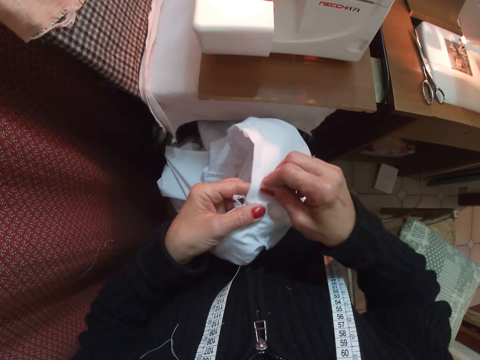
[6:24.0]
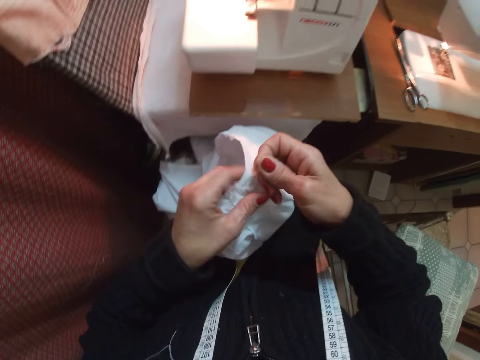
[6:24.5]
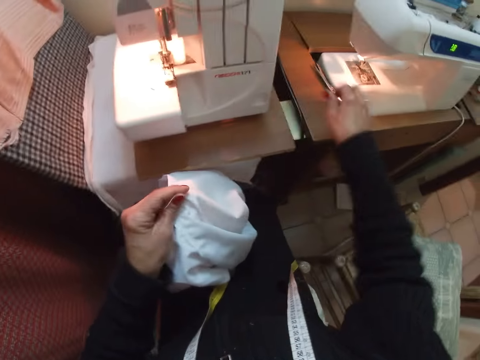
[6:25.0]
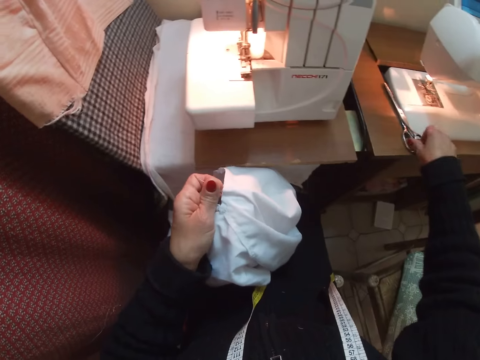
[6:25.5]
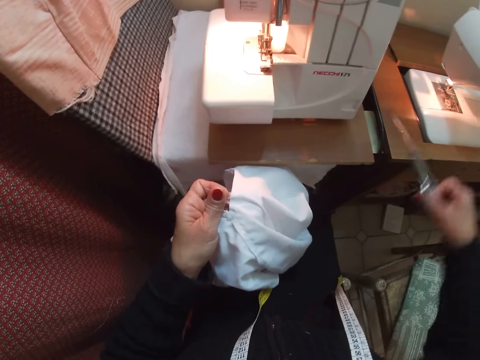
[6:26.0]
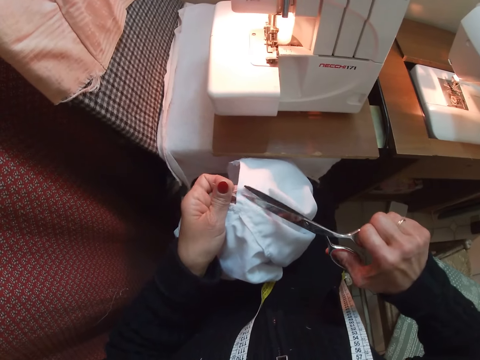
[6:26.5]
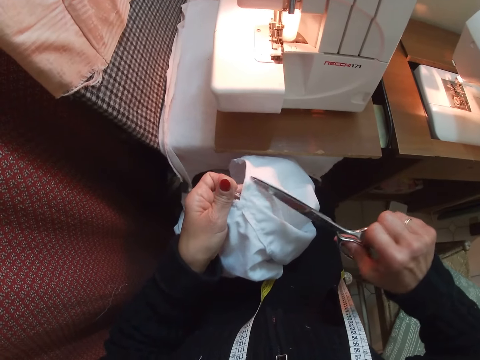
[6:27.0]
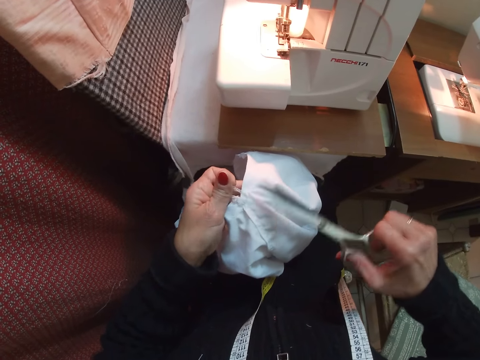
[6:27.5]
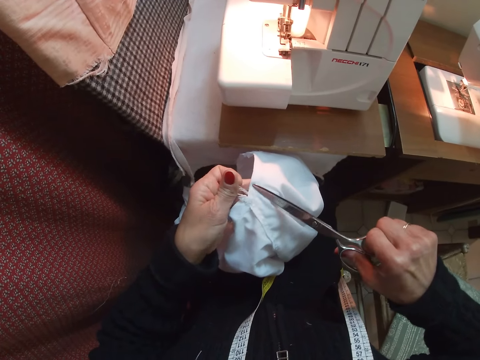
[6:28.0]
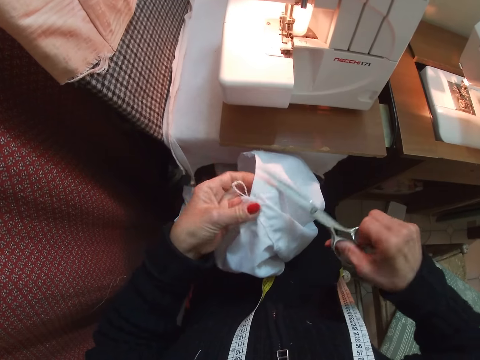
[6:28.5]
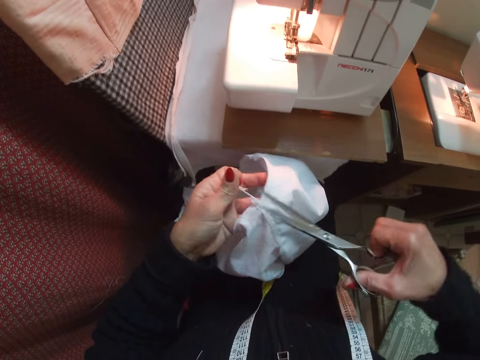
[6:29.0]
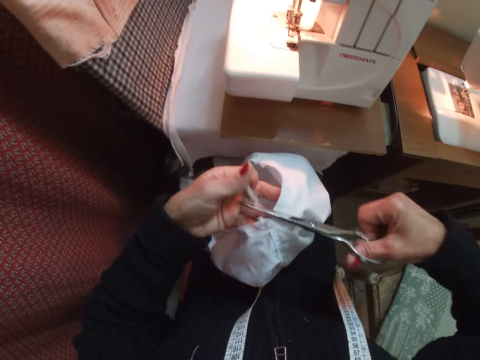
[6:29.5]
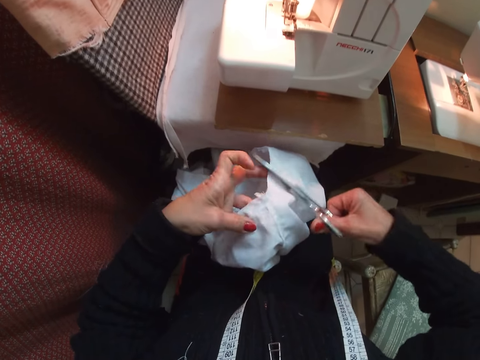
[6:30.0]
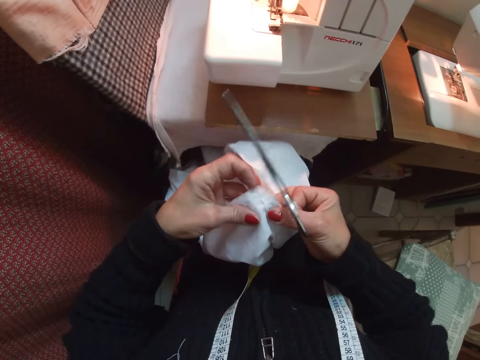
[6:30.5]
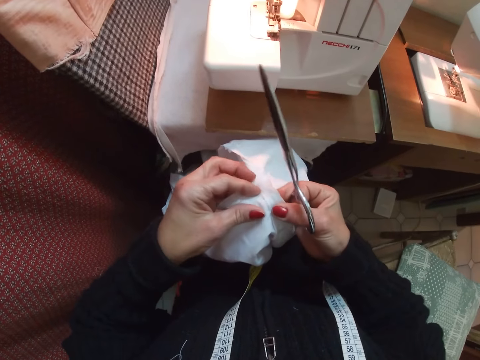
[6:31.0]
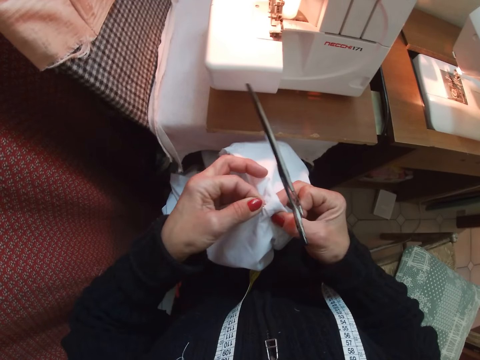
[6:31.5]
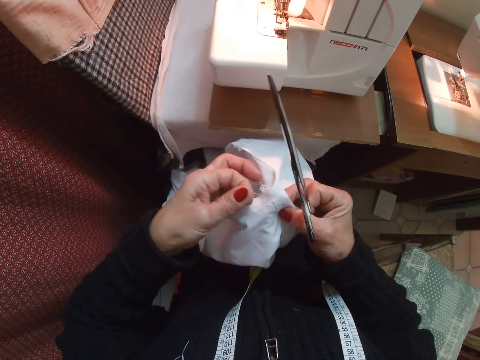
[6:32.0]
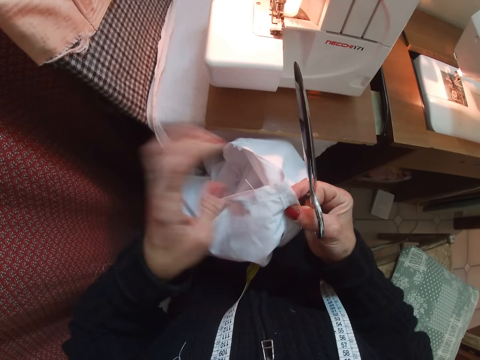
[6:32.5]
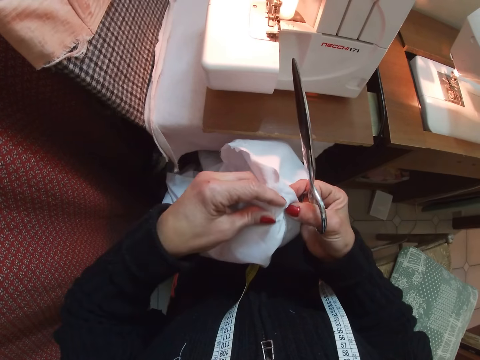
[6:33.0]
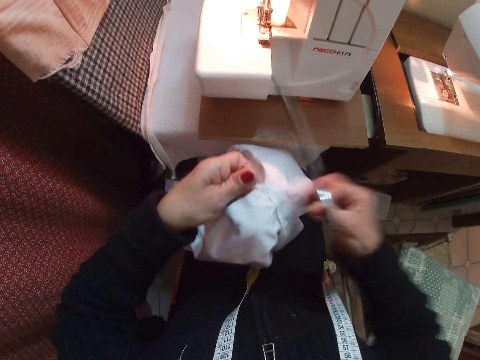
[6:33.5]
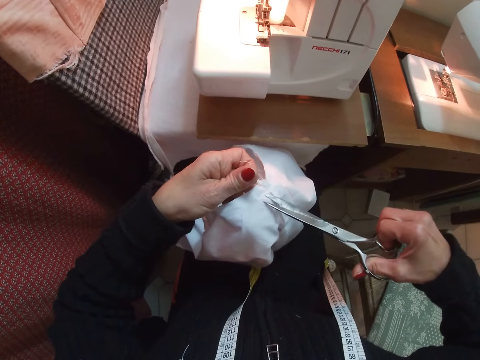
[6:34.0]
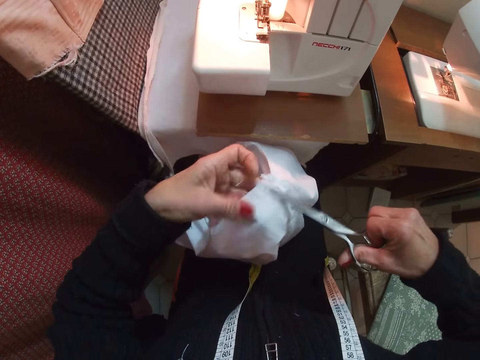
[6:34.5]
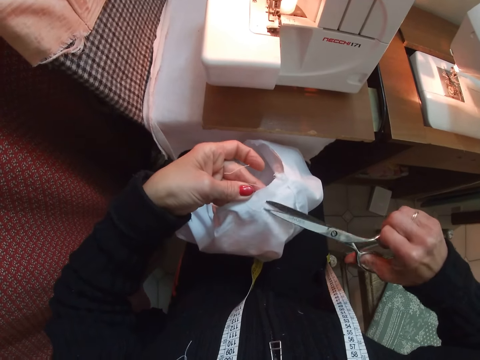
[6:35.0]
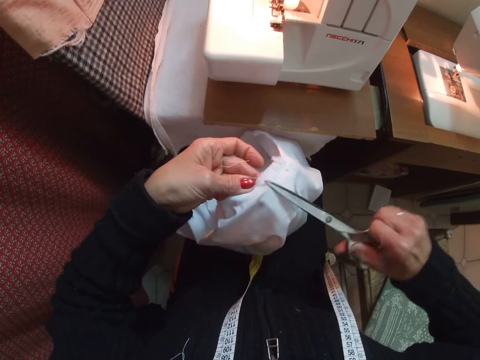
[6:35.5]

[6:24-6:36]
The camera wearer picks up scissors from the sewing machine table. She holds out wool from the white cloth. She cuts off wool from the white cloth with the scissors. She removes wool from the white cloth with her left hand. She cuts off wool from the white cloth with the scissors.

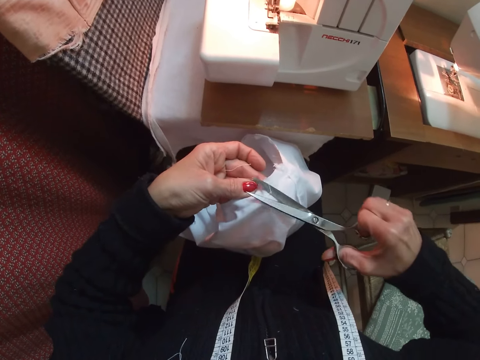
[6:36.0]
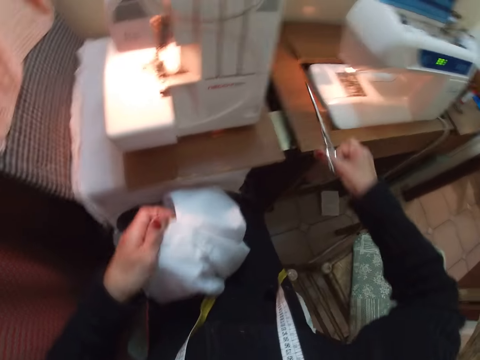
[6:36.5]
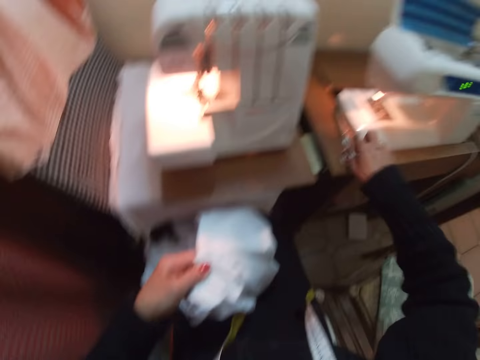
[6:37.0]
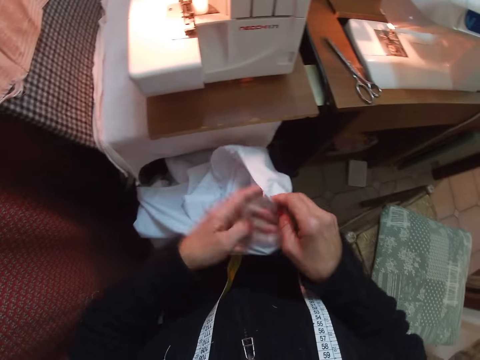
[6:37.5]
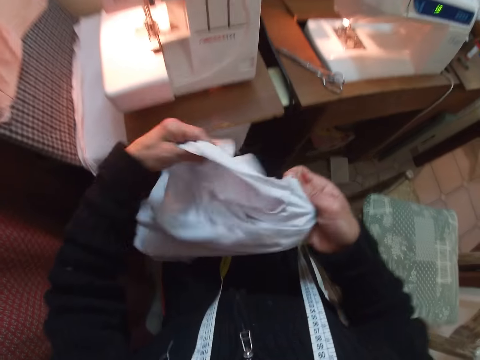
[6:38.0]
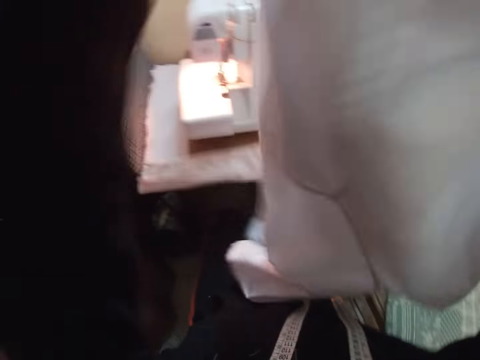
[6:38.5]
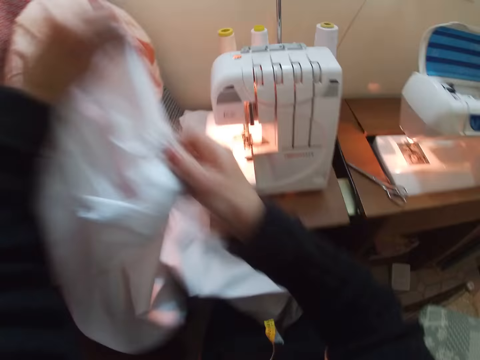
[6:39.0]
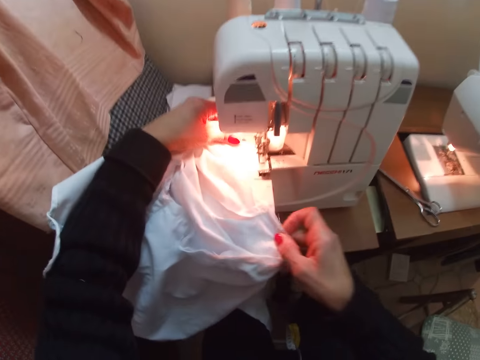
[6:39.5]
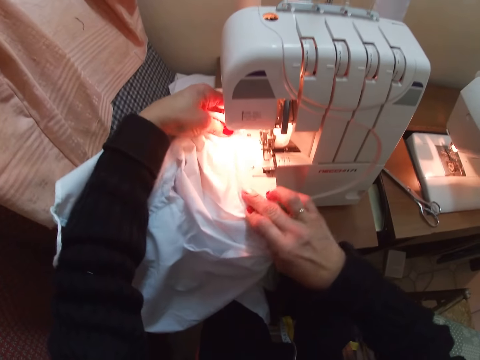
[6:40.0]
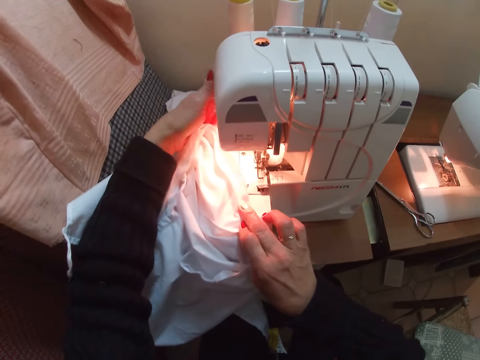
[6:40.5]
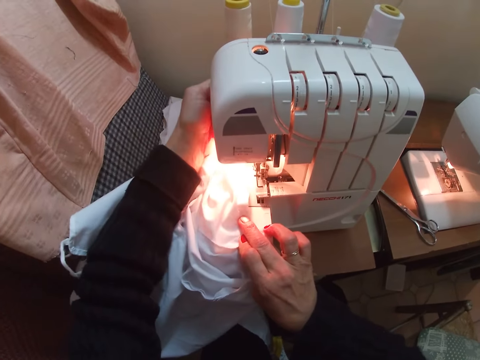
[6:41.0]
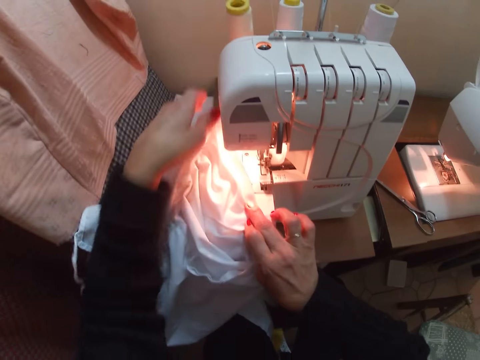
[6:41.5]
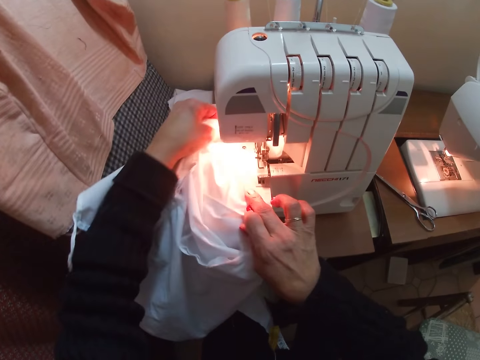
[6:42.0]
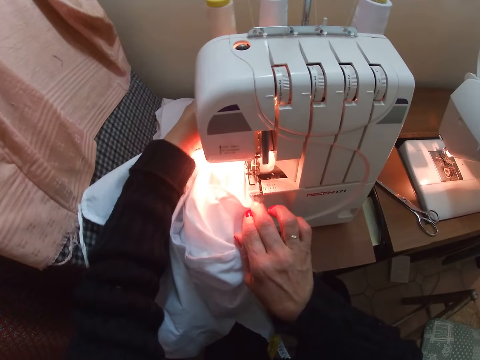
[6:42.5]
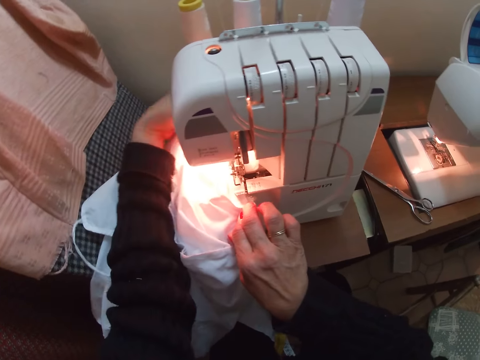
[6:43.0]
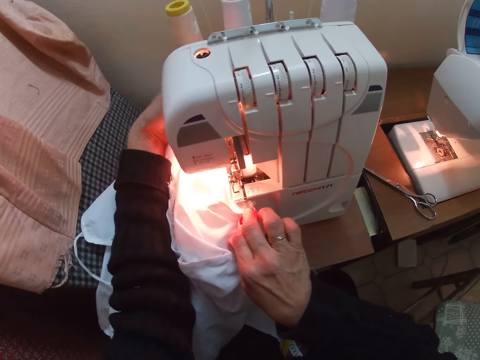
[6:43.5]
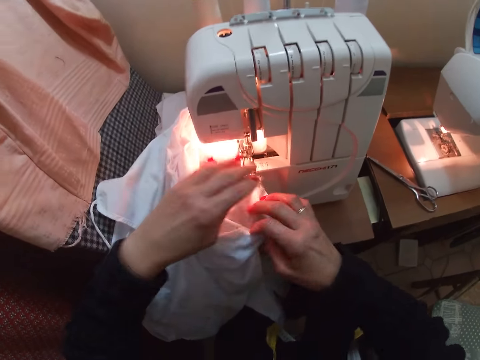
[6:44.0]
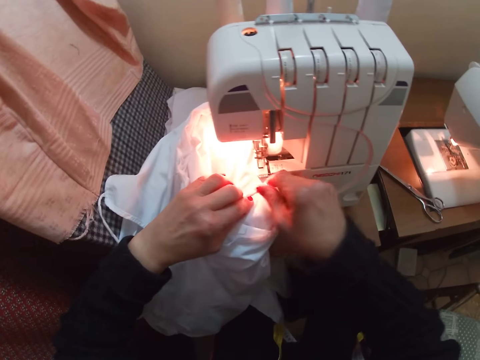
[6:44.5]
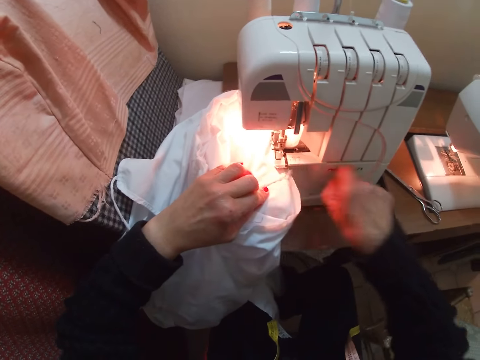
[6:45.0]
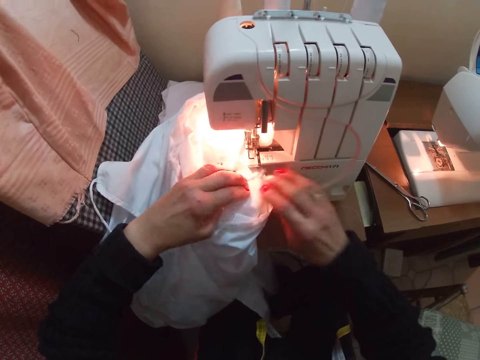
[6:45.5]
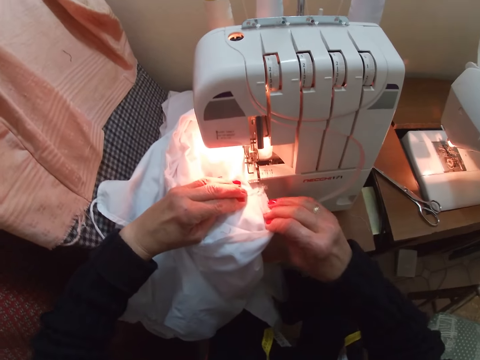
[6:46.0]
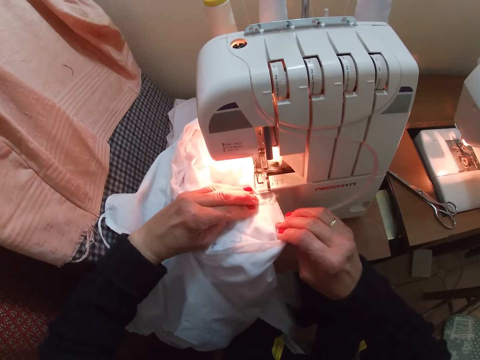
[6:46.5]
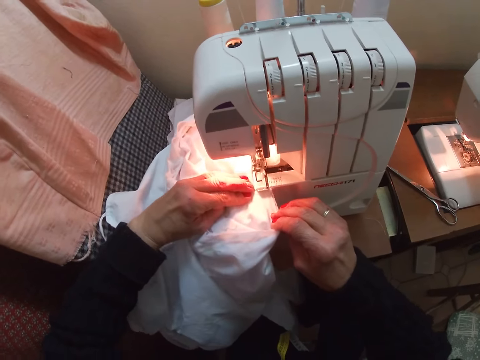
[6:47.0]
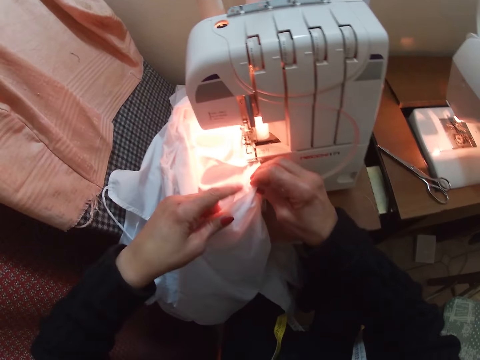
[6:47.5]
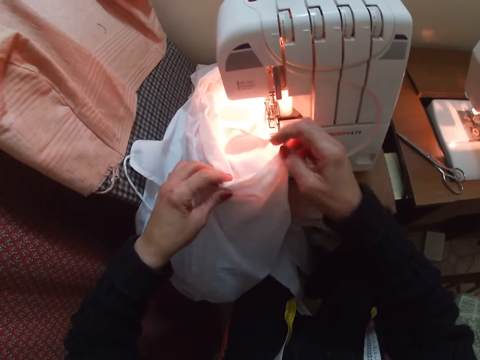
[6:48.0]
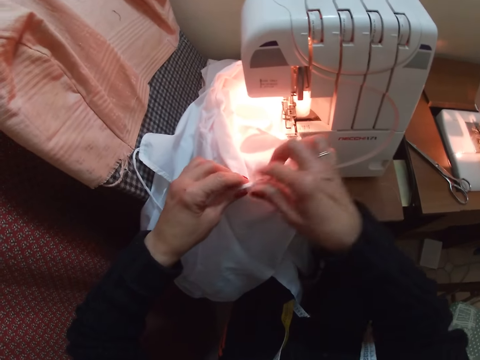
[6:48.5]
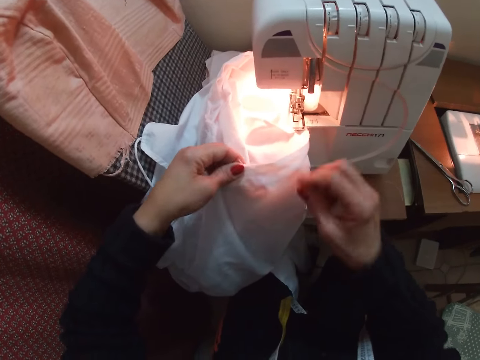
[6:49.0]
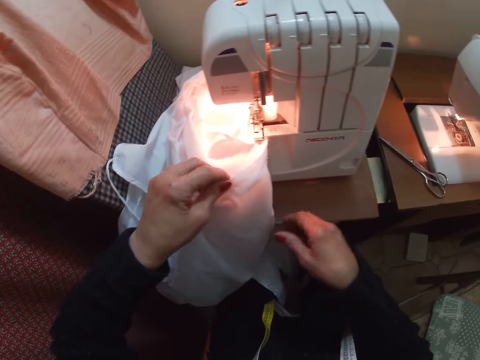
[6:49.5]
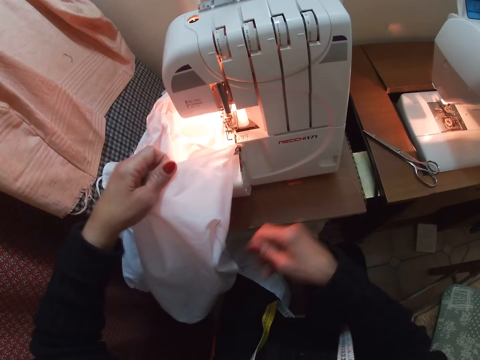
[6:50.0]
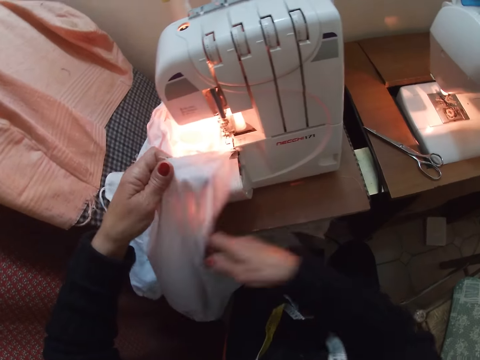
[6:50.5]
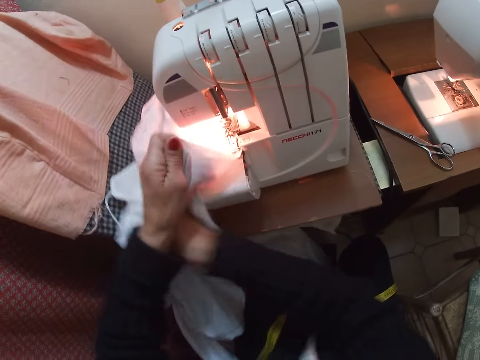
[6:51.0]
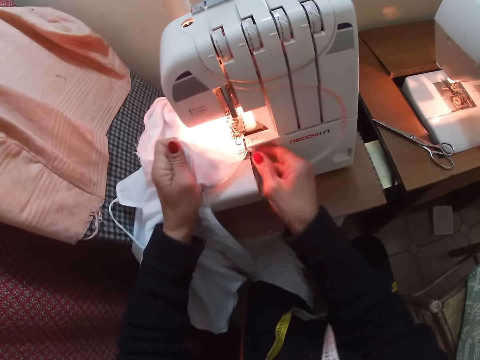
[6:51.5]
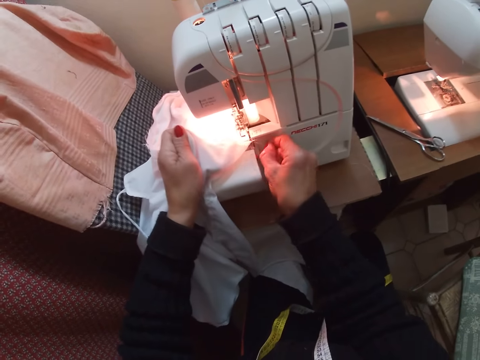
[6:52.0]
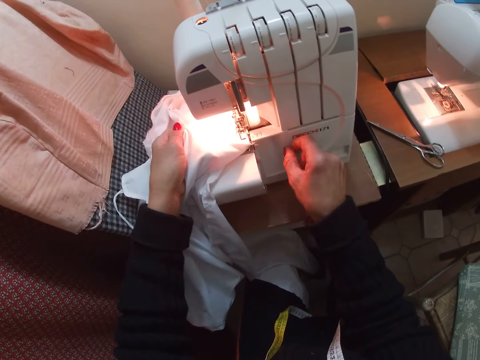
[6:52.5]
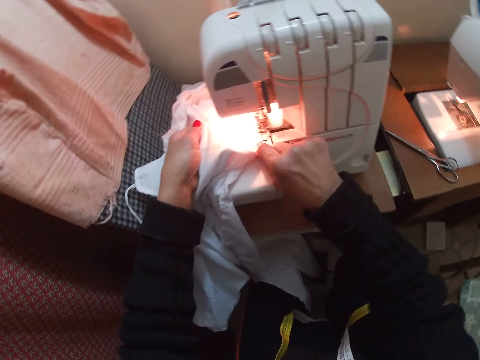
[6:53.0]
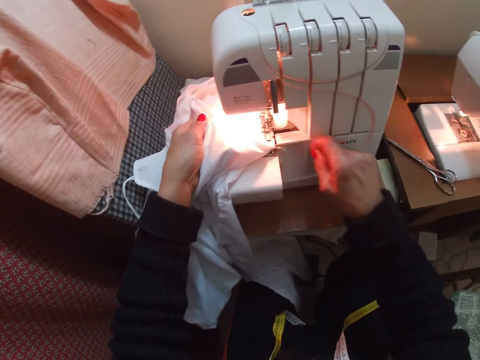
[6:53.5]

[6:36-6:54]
The camera wearer drops the scissors on the sewing machine table. She turns the garment. She folds out the white cloth. She raises the white cloth with both hands. She lays the white cloth on the sewing machine. She adjusts the white cloth on the sewing machine. She pushes up the wool on the machine. She operates the sewing machine. She sews the white cloth with the sewing machine. She picks out wool from the white cloth. She sews the white cloth with the sewing machine. She adjusts the white cloth. She raises her right hand from the white cloth. She takes out wool from the white cloth with her right hand. She swings her right hand. She pushes the white cloth with her right hand. She adjusts the white cloth with her right hand on the sewing machine. She picks out wool from the white cloth.
